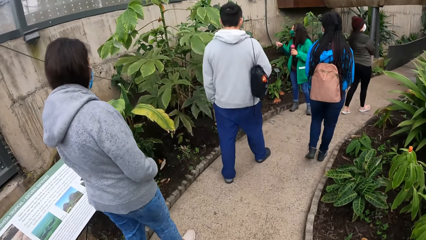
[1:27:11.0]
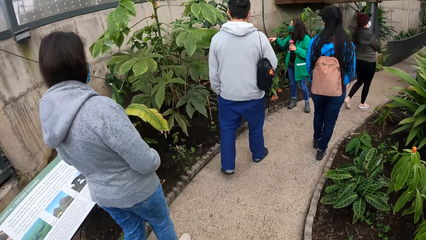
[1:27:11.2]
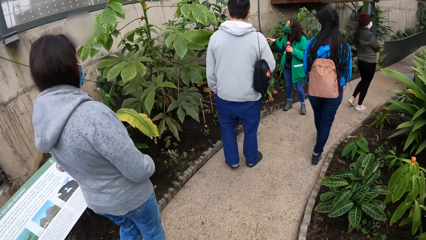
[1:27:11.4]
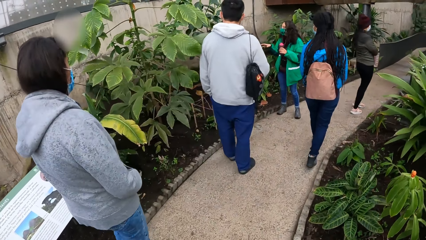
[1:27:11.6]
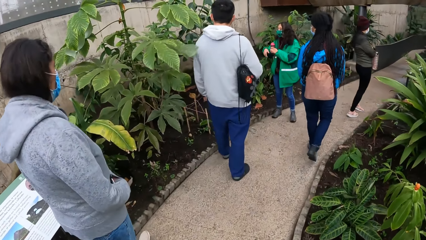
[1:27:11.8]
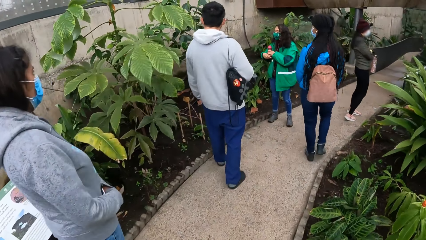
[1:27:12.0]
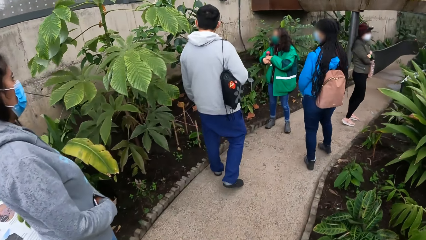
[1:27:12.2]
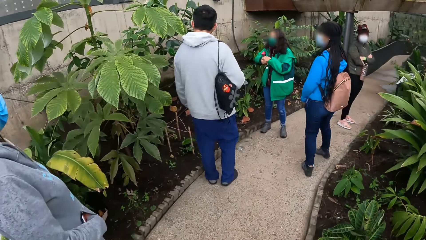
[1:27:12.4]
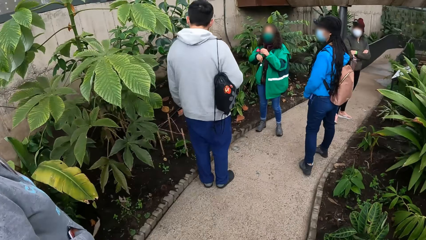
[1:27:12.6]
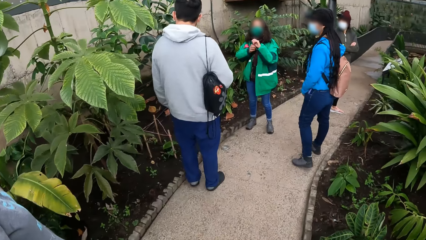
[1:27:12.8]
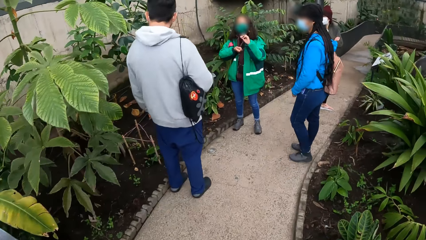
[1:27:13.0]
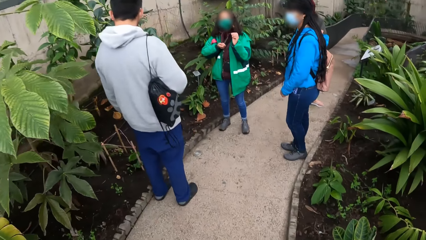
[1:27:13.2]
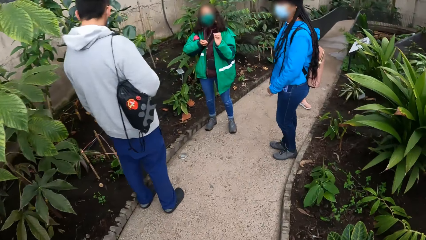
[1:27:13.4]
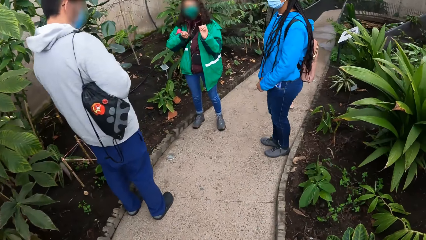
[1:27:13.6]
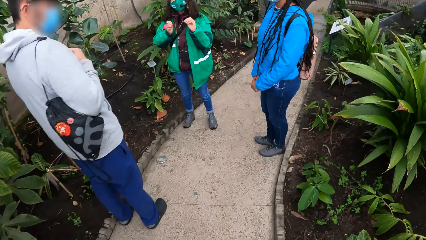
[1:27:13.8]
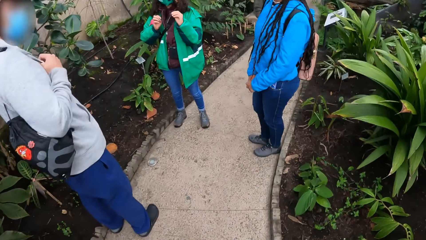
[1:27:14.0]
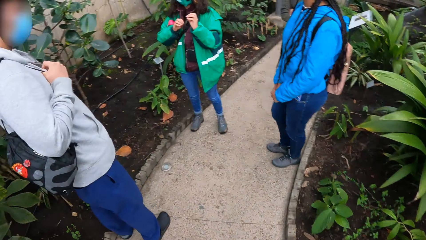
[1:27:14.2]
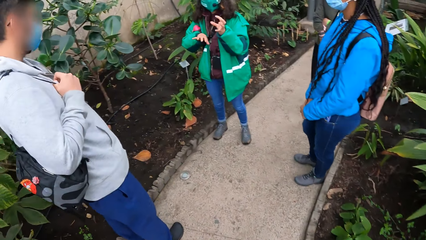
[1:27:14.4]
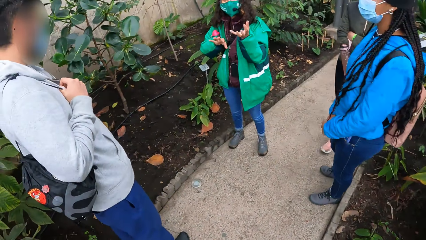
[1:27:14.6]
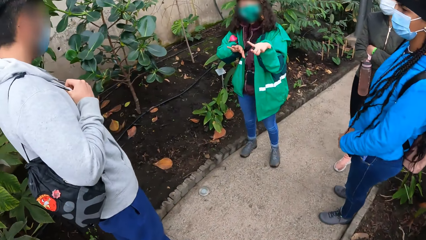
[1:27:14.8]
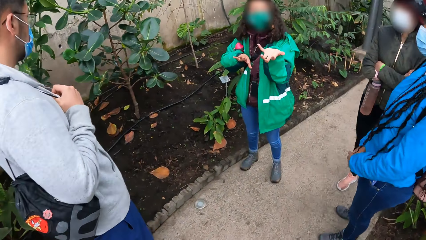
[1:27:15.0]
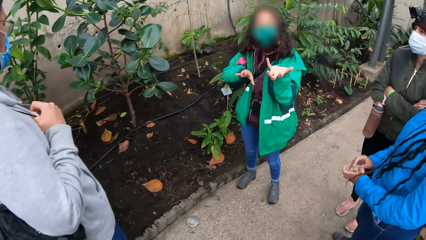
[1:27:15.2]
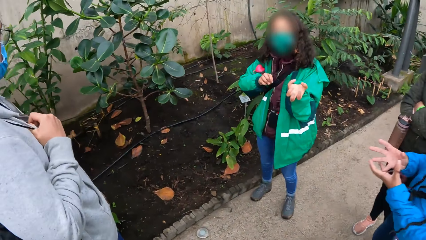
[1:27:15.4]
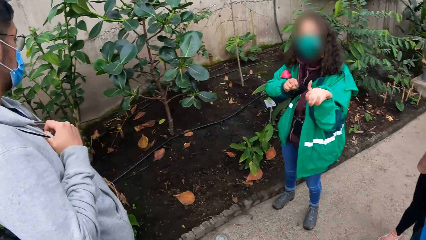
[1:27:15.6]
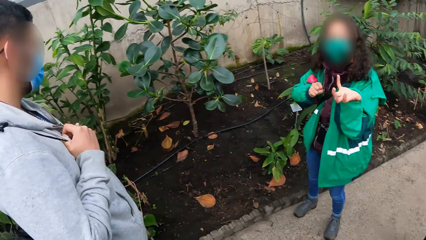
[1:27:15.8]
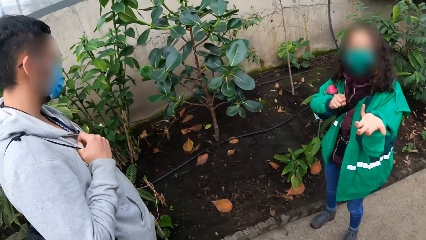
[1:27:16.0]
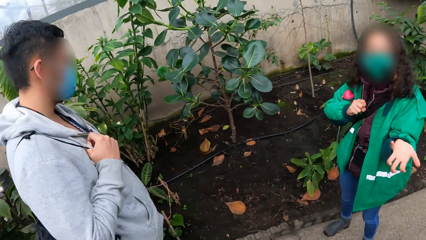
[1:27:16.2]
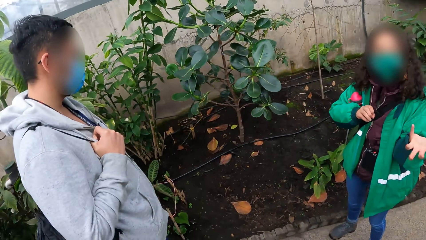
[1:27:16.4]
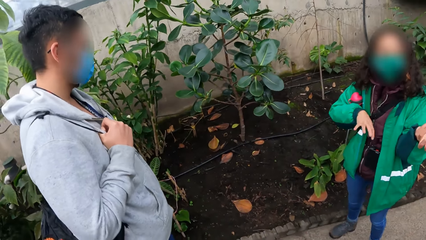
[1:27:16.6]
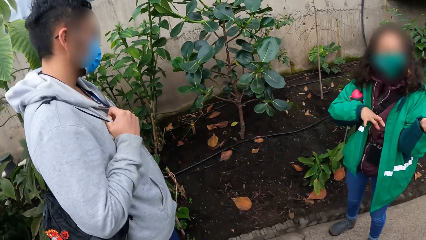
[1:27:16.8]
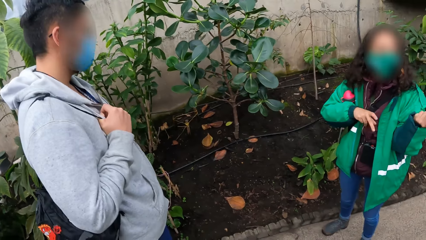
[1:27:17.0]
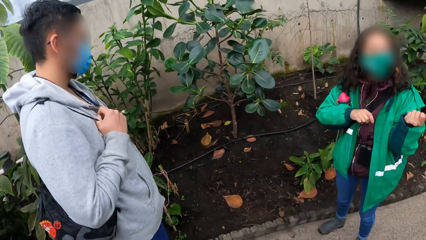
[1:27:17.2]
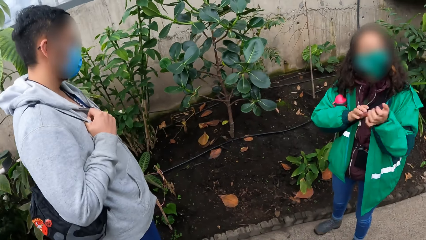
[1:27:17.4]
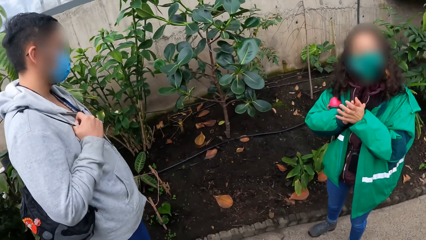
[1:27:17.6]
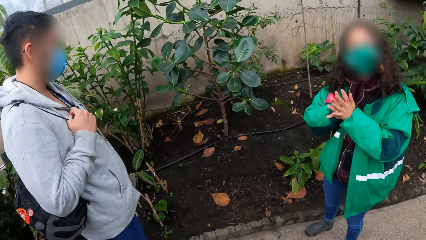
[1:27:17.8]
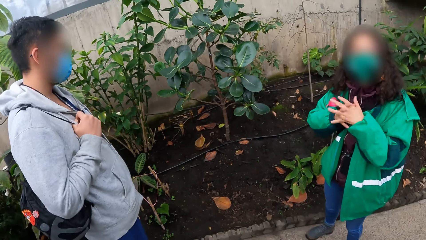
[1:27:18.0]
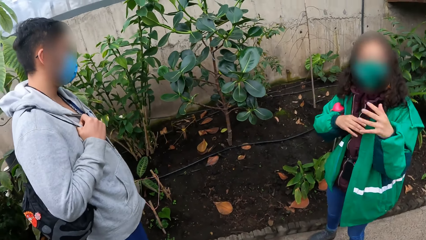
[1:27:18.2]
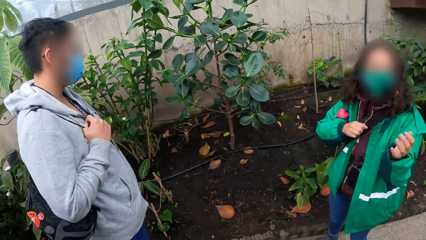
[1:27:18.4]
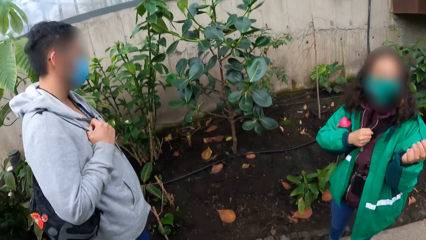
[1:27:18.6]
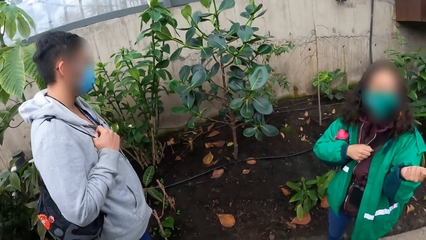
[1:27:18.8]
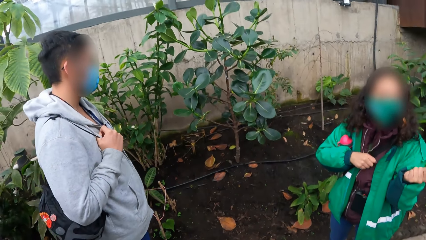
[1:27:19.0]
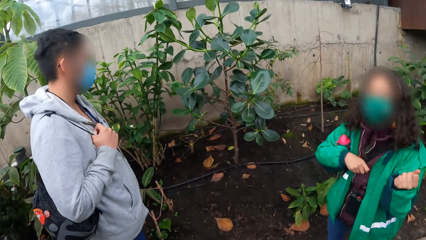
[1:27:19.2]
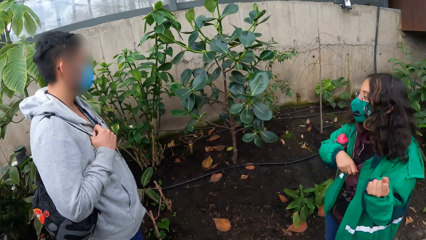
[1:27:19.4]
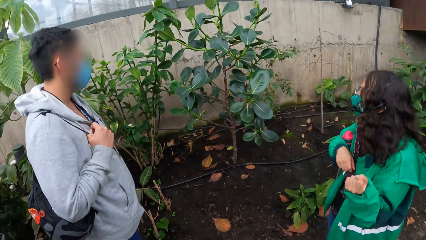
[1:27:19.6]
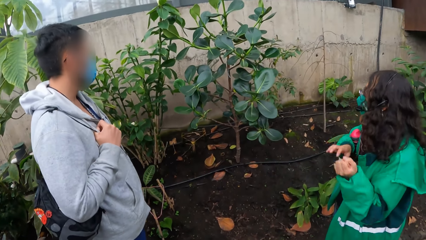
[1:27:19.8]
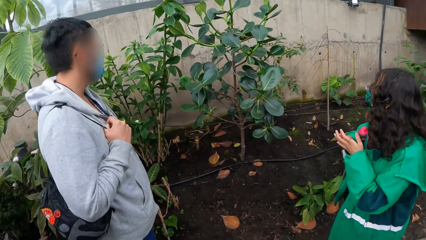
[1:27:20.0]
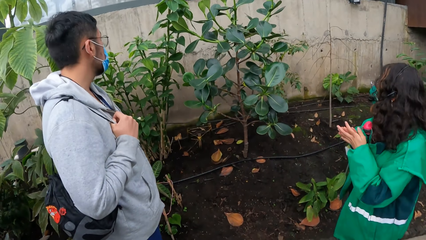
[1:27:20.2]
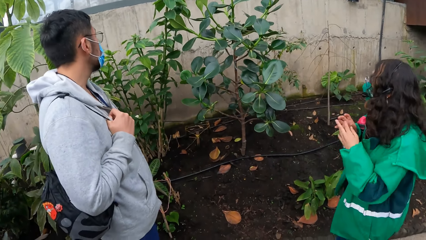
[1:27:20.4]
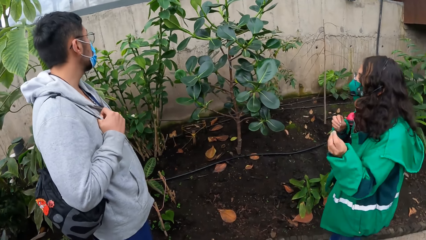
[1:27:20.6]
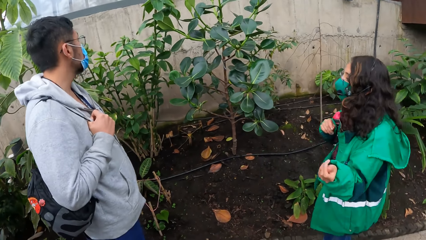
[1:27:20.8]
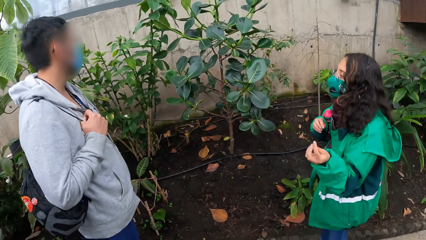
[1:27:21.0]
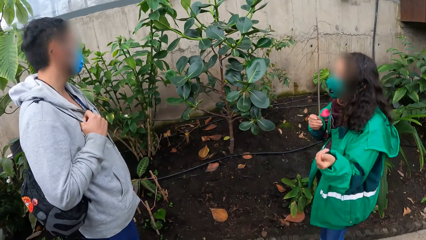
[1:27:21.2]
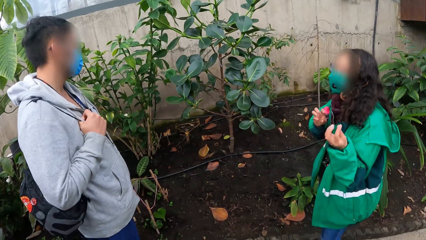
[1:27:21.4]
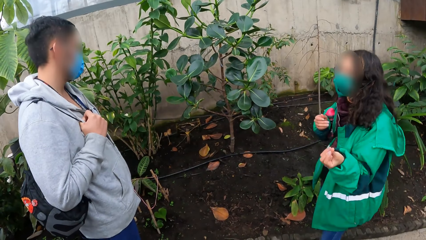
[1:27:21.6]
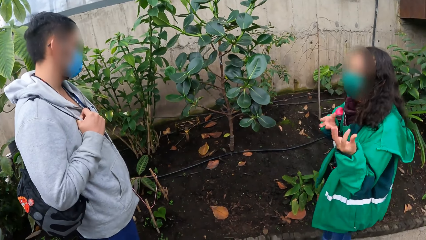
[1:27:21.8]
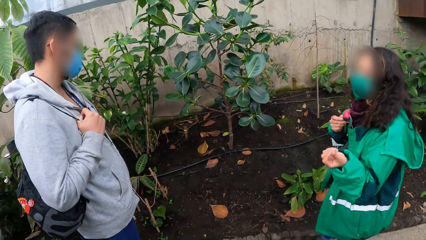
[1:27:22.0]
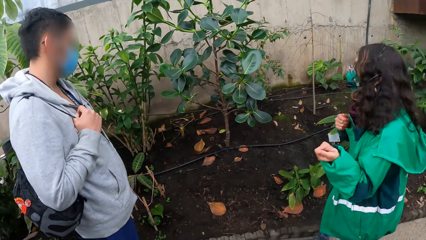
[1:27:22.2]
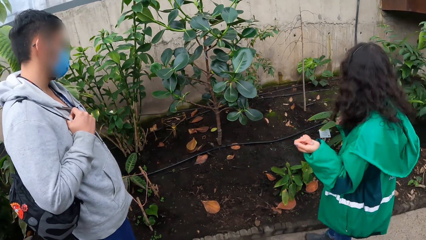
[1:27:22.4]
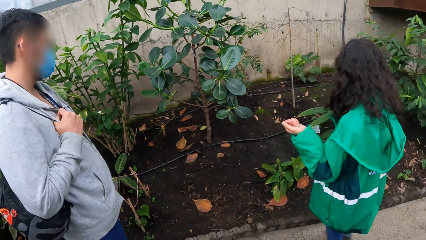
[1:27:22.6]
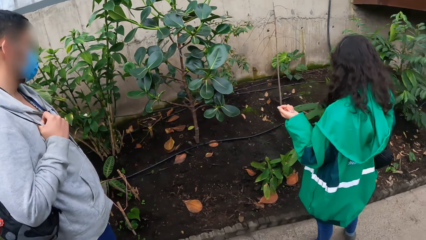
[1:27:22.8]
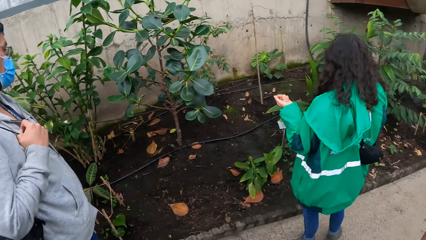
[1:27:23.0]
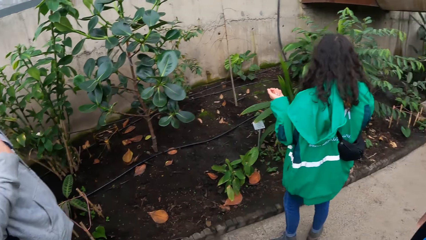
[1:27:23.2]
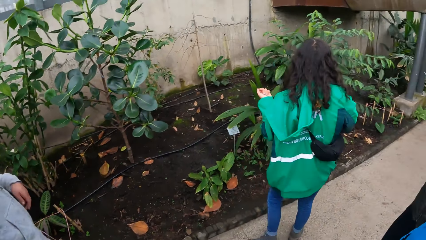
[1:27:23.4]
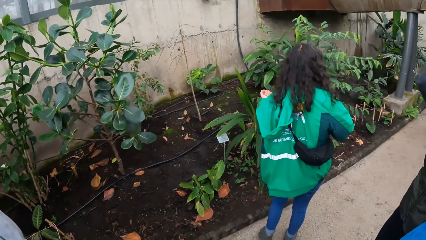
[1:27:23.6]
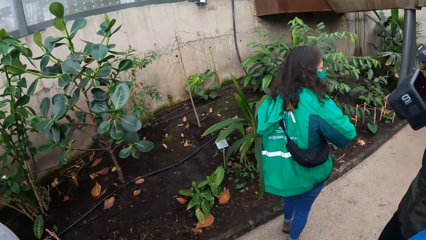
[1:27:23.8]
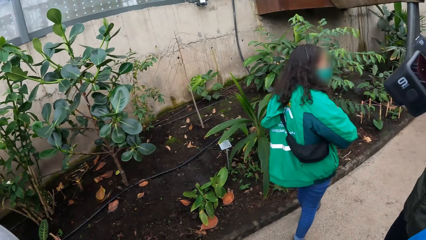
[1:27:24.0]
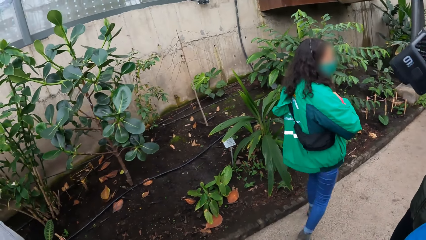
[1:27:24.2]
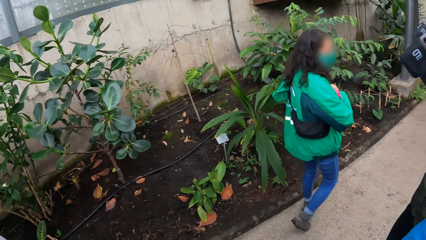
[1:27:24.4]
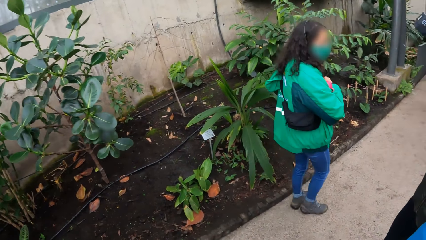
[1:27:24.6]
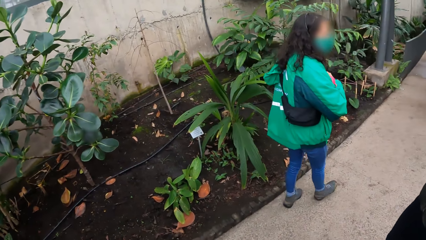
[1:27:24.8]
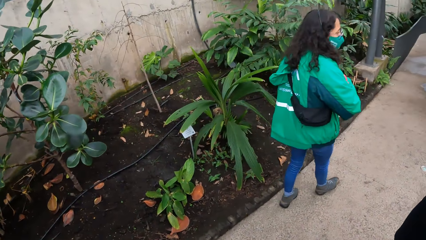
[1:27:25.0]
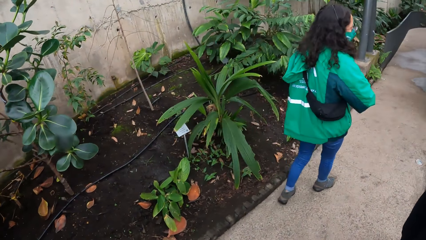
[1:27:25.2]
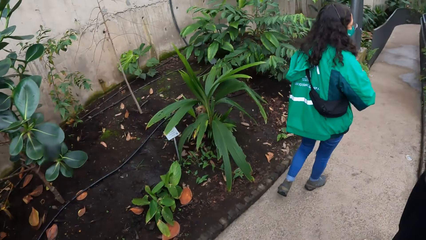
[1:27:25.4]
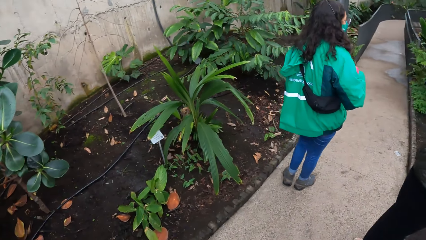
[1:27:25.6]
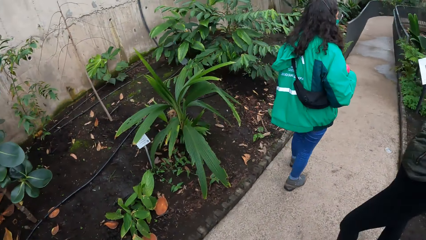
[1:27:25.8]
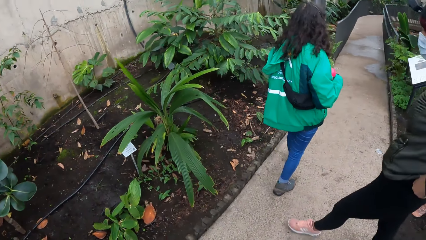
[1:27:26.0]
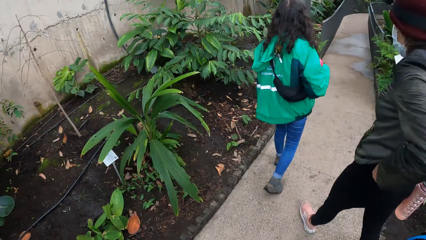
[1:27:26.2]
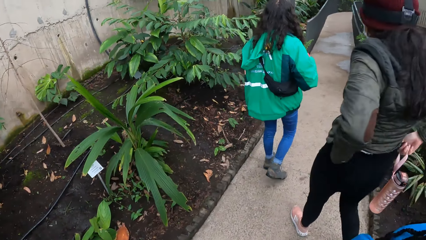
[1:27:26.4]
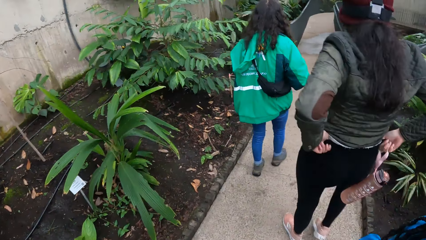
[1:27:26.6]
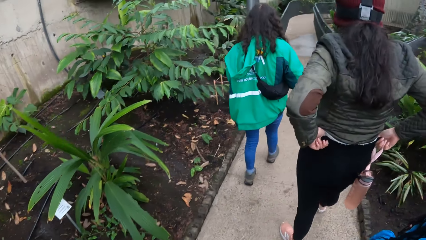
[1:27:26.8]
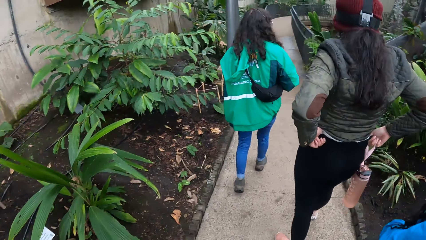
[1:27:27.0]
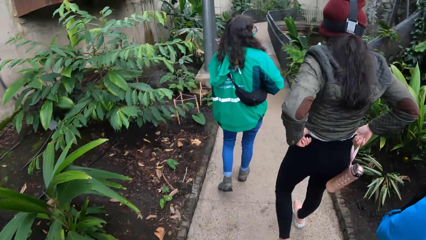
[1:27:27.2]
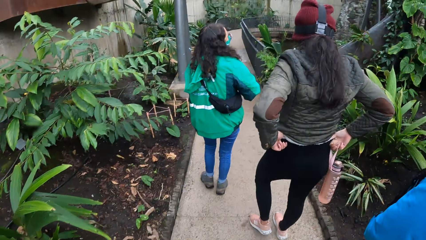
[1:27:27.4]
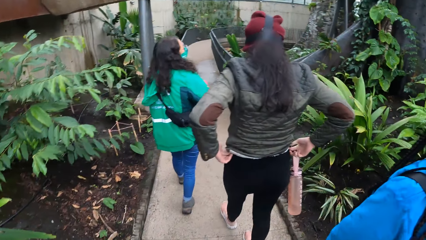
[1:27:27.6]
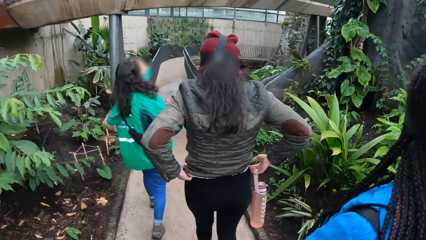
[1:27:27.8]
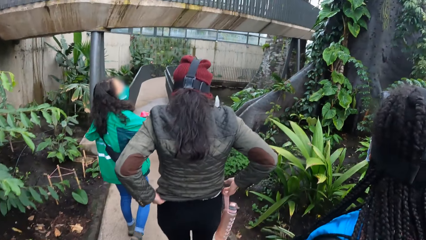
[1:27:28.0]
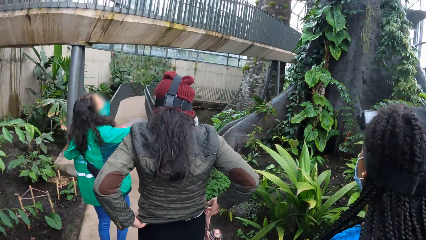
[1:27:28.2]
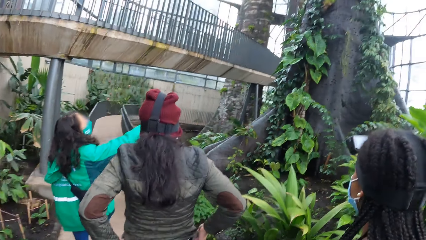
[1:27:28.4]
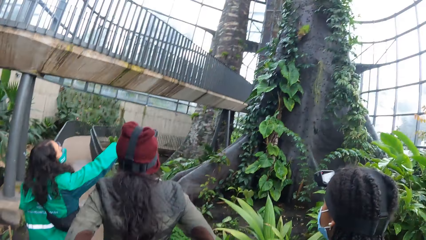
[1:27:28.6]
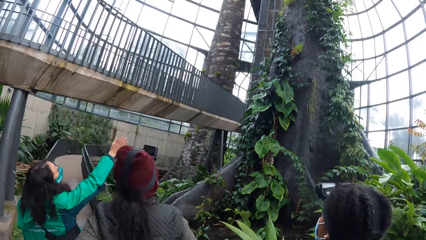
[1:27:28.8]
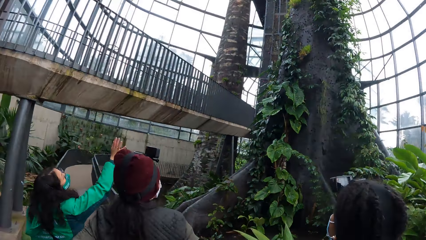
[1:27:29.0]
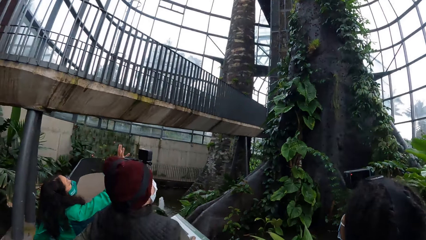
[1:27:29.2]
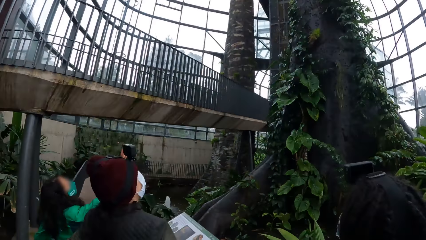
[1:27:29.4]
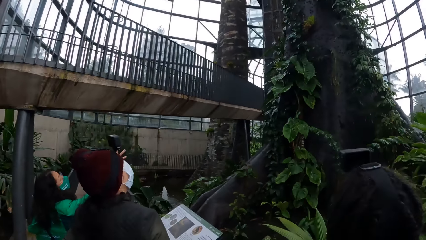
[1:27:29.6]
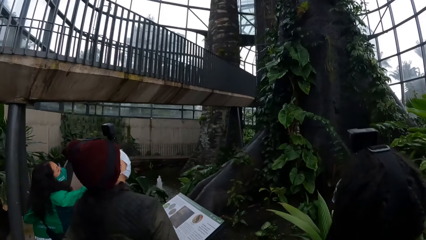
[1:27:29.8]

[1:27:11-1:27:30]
A lady stands. Another lady stands. Another lady converses and walks around. The first lady walks around. The second lady walks around. The camera wearer walks around. A woman points her right hand.
